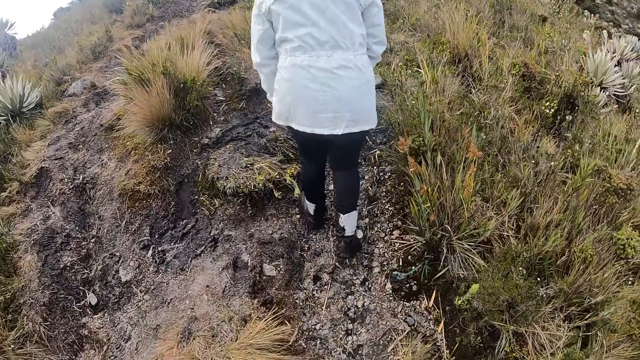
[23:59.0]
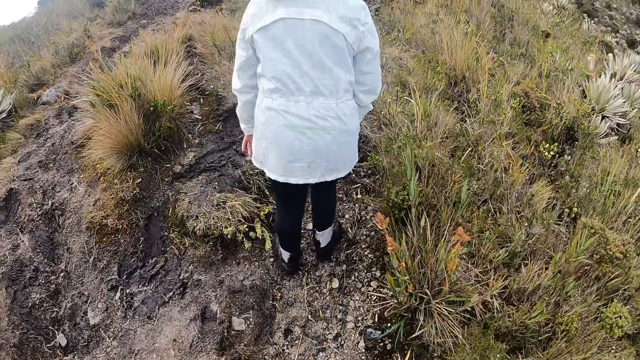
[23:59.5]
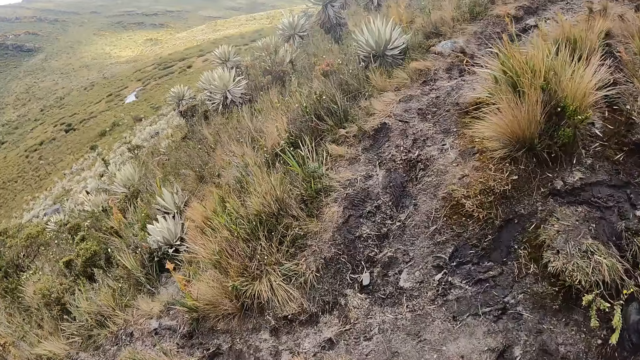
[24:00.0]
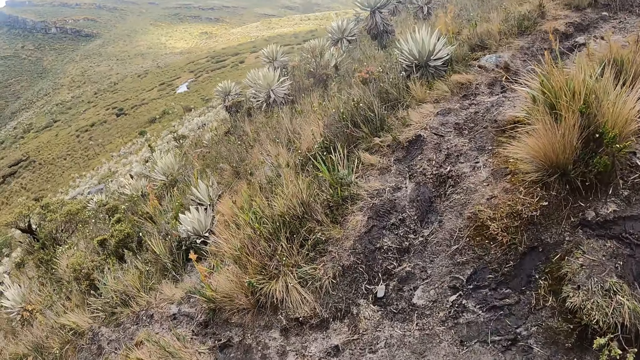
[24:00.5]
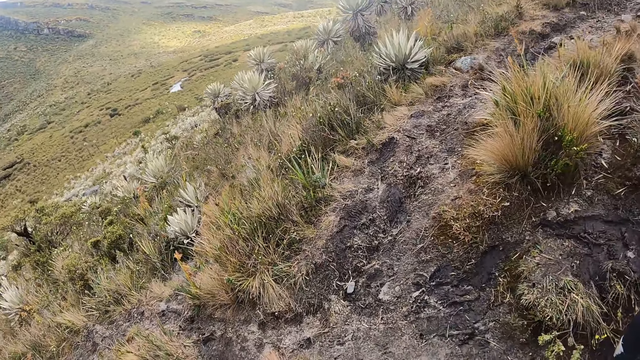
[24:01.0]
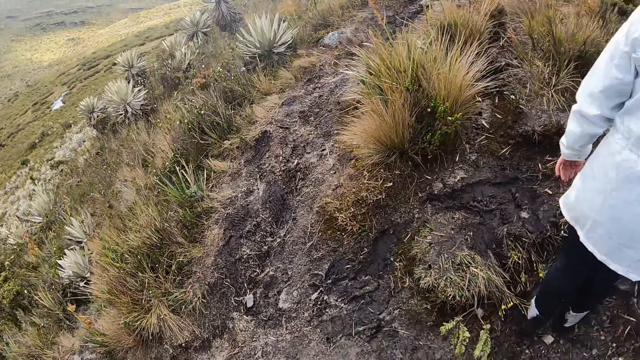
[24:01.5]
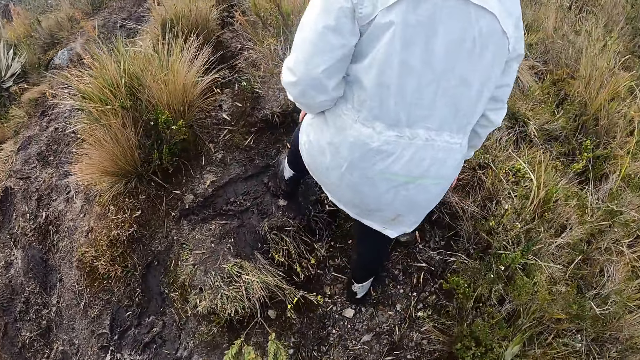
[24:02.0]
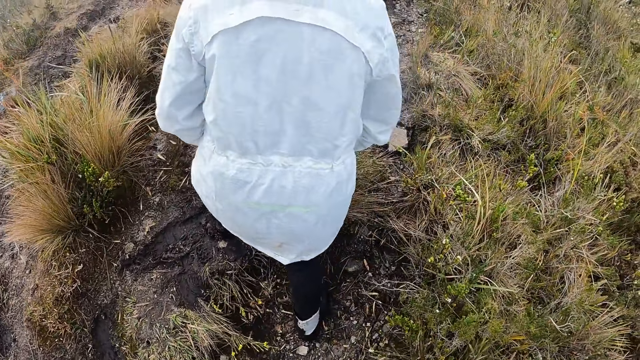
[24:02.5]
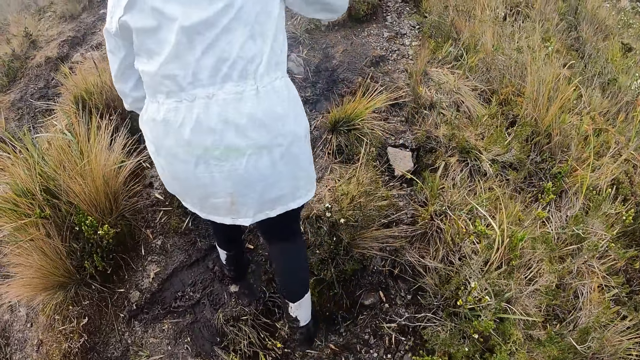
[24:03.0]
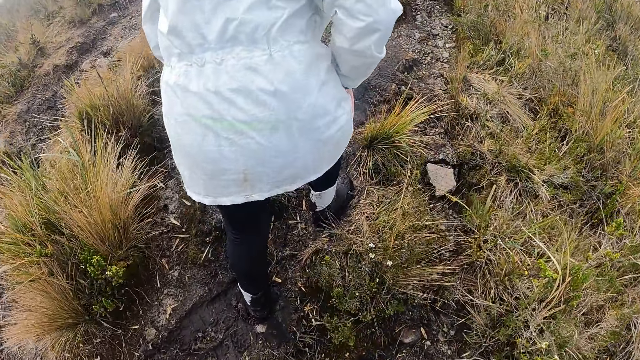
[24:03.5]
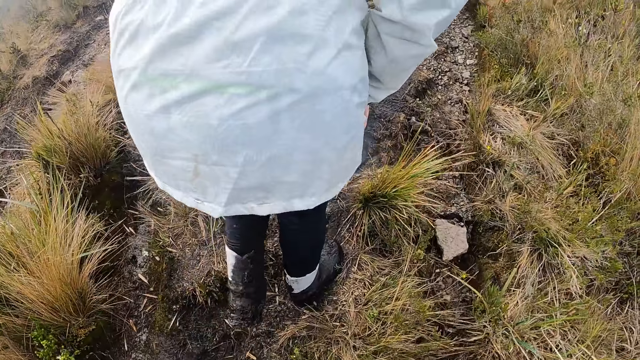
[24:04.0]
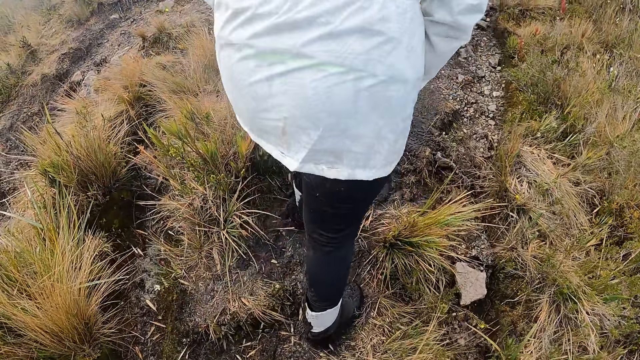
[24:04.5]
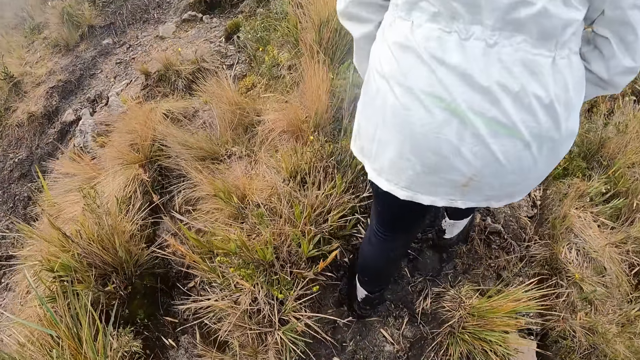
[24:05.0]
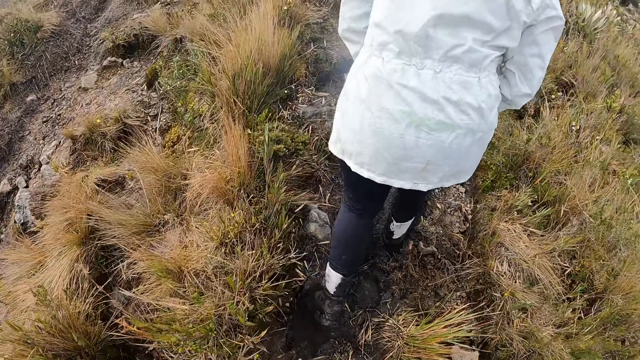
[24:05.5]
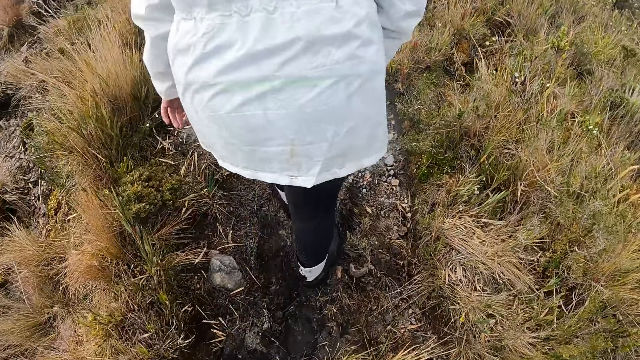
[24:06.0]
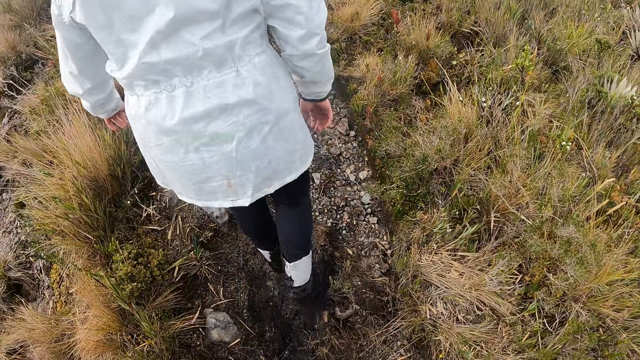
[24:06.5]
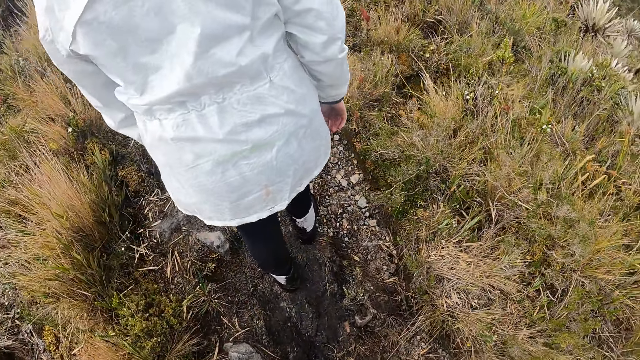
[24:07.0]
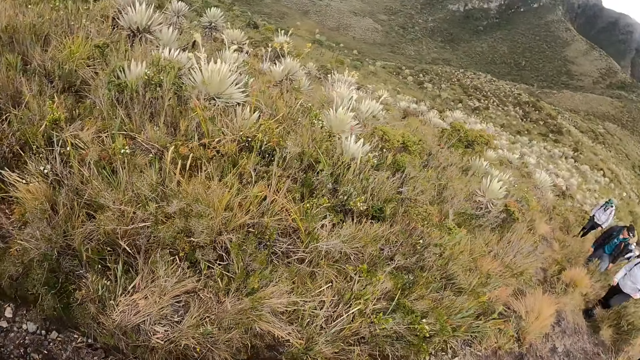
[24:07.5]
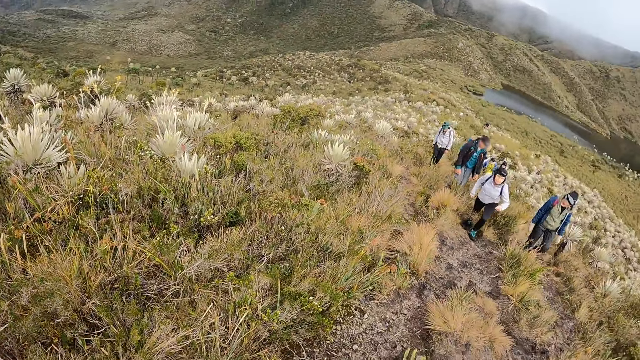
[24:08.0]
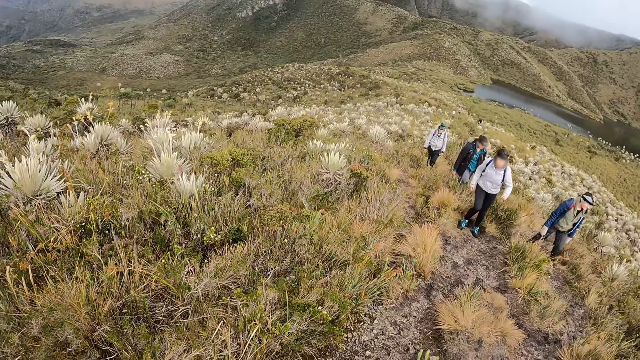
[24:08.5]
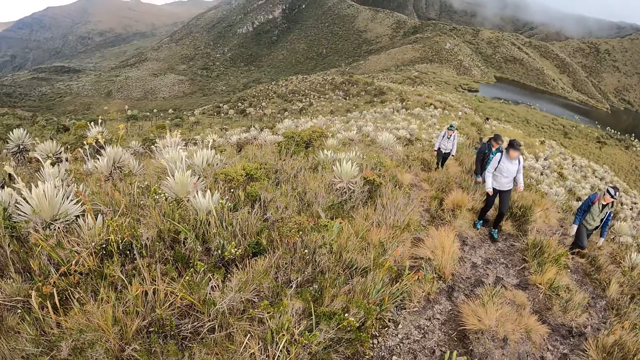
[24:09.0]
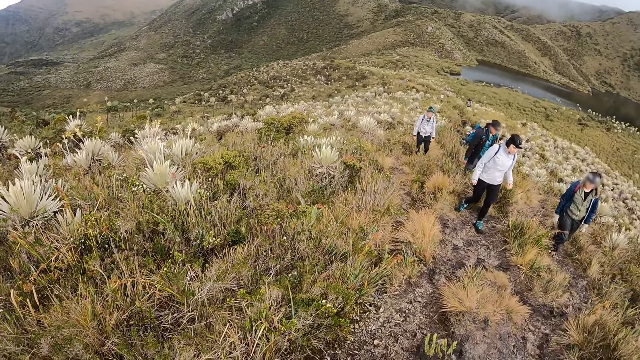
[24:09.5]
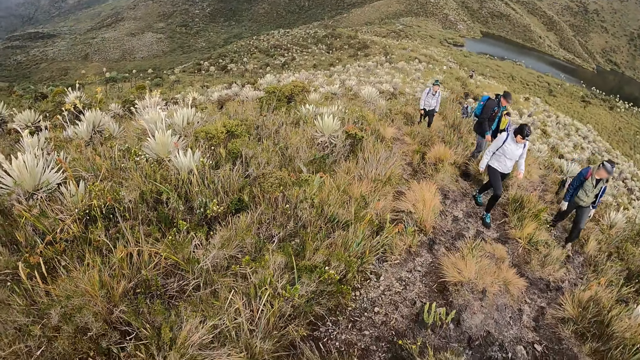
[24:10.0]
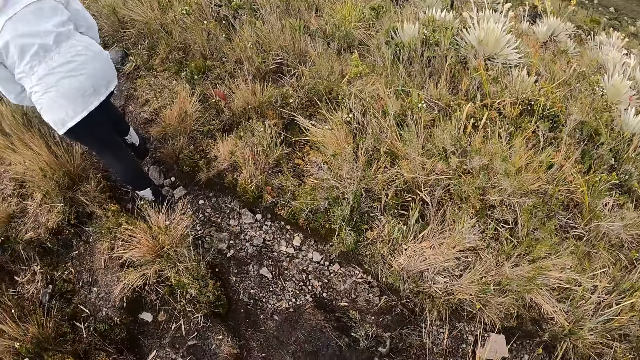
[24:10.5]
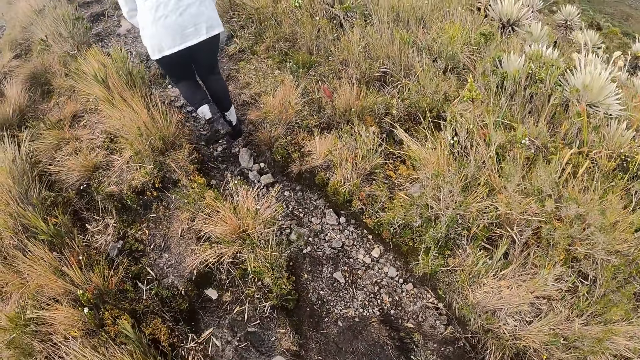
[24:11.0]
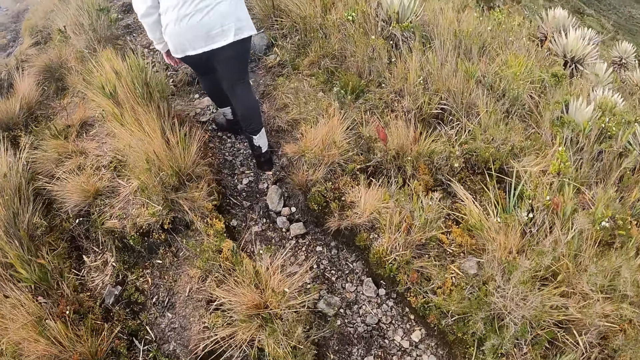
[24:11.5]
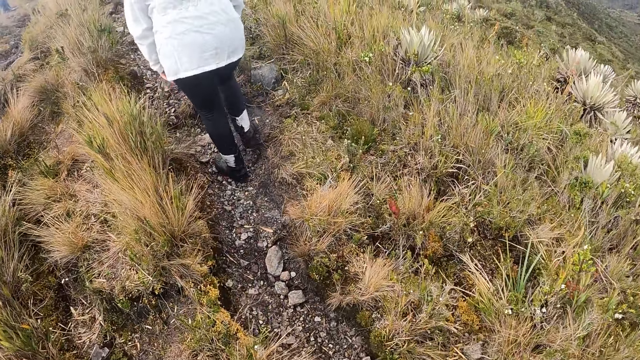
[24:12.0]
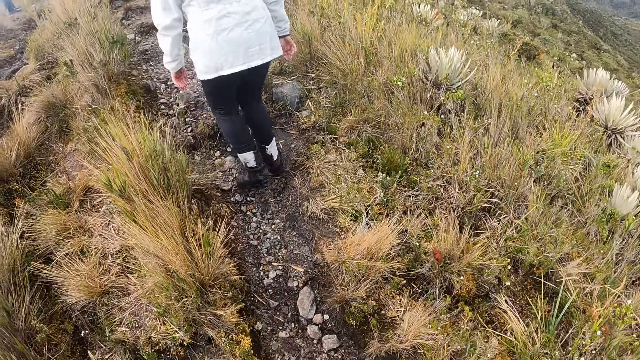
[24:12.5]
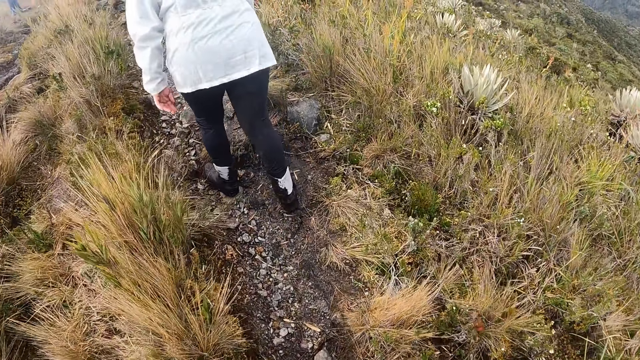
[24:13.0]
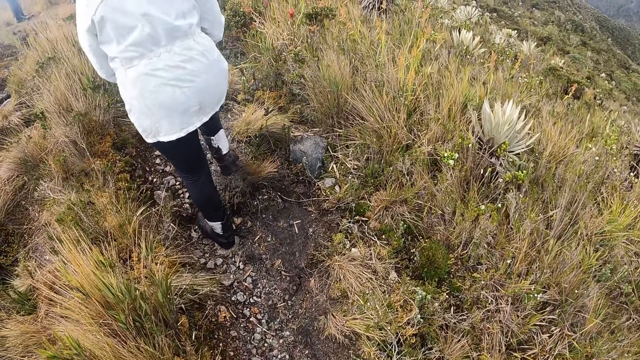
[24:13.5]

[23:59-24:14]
The camera wearer looks around. They walk in the area. They look around. They walk in the area.

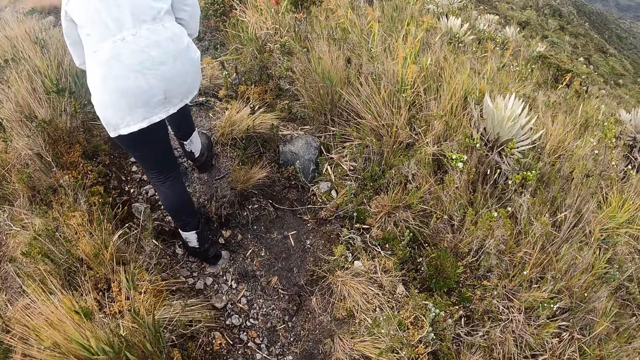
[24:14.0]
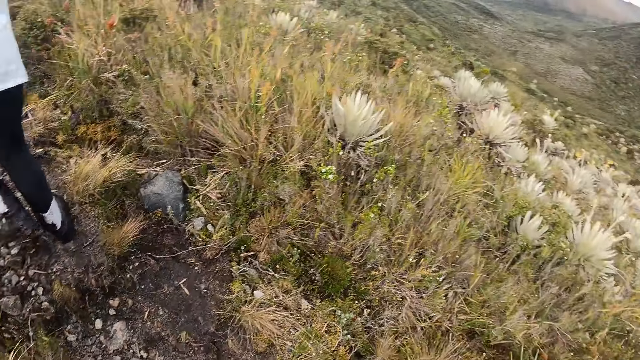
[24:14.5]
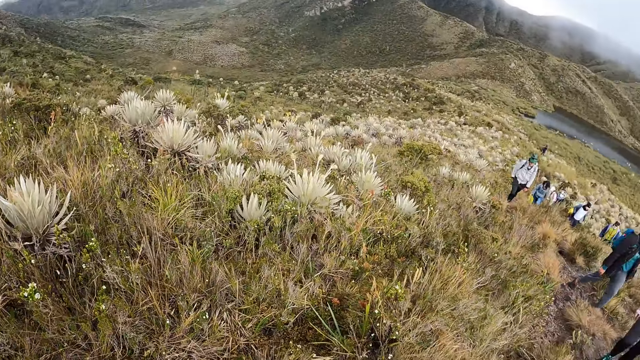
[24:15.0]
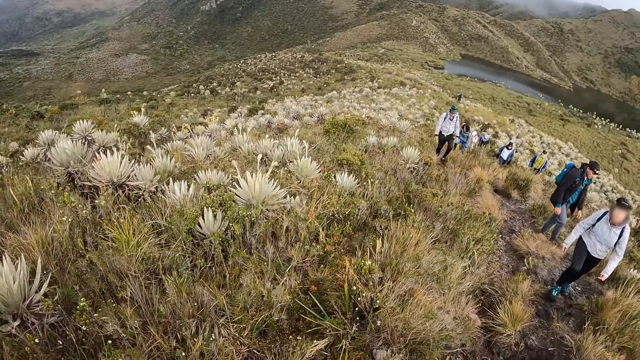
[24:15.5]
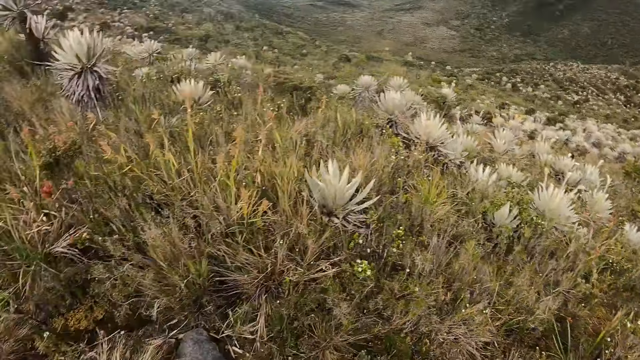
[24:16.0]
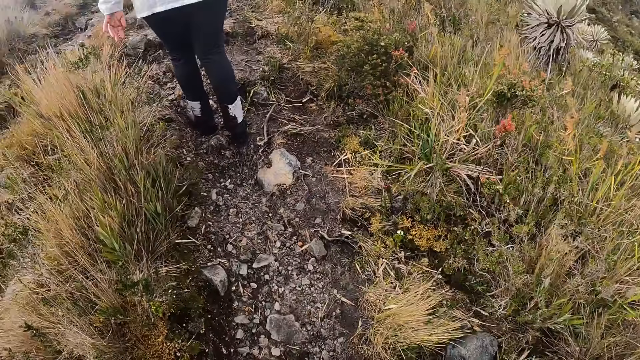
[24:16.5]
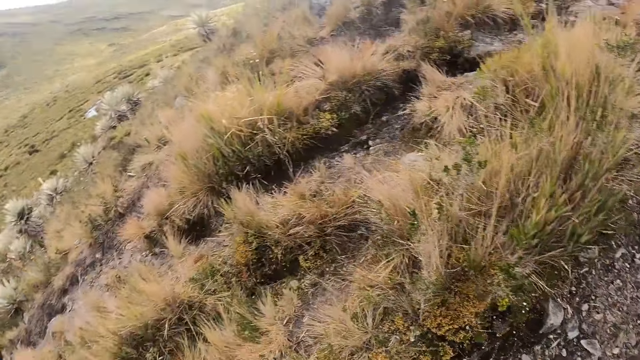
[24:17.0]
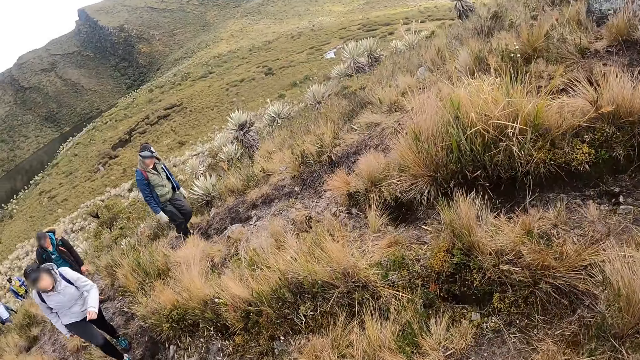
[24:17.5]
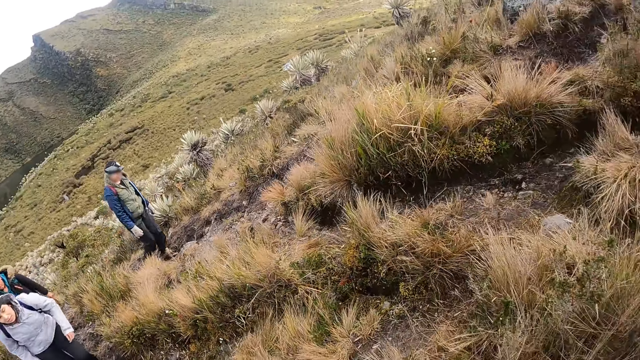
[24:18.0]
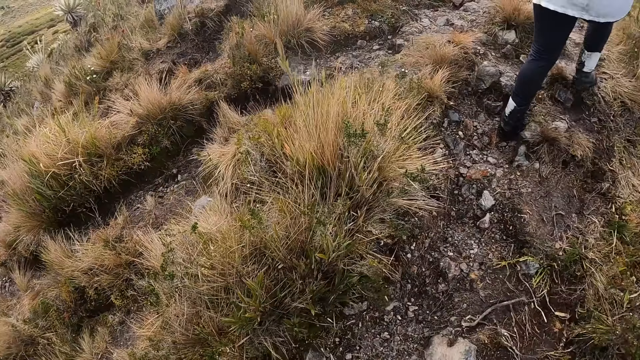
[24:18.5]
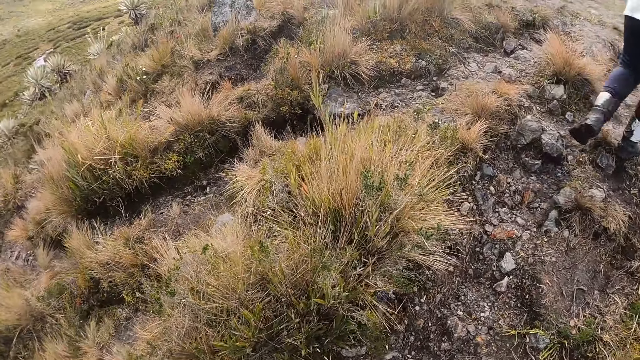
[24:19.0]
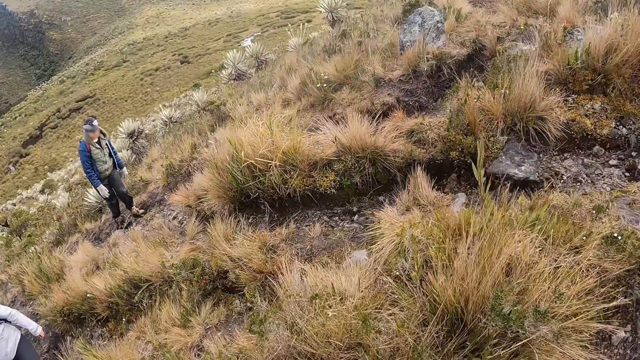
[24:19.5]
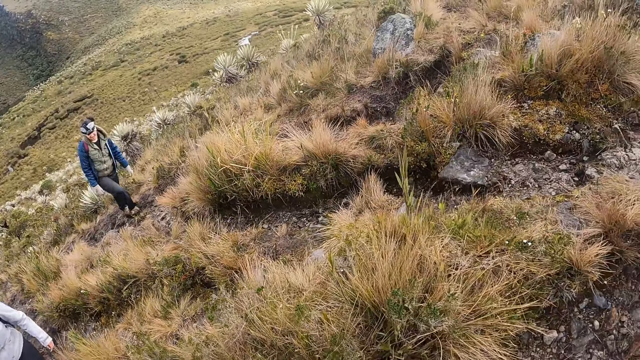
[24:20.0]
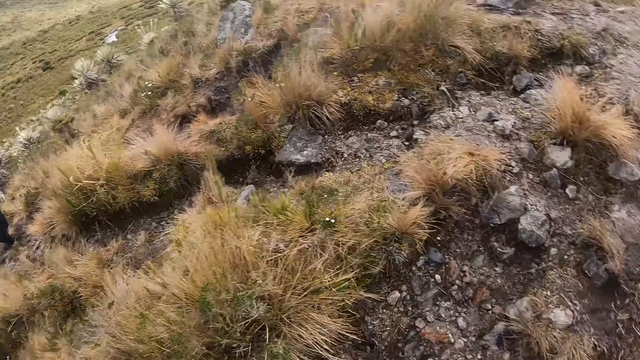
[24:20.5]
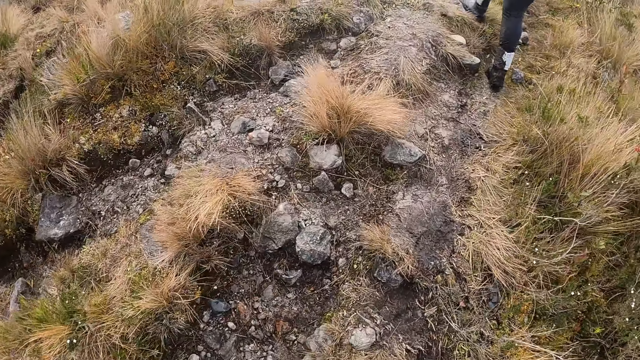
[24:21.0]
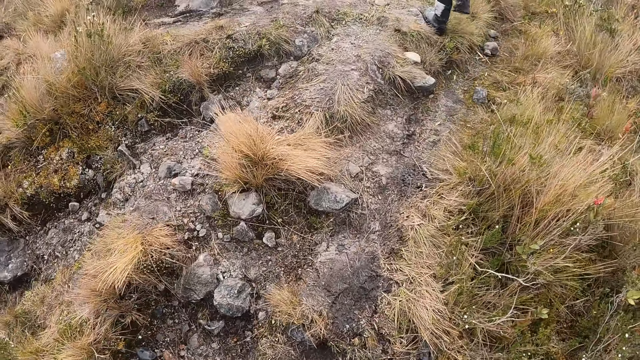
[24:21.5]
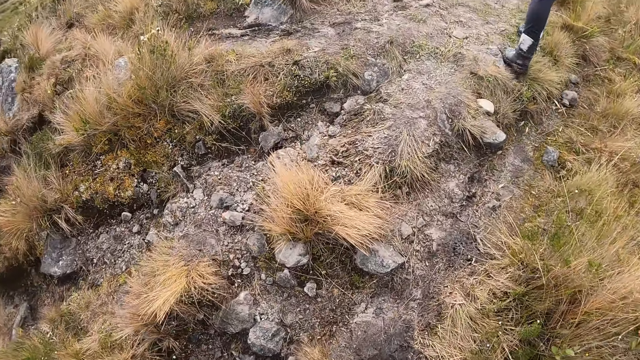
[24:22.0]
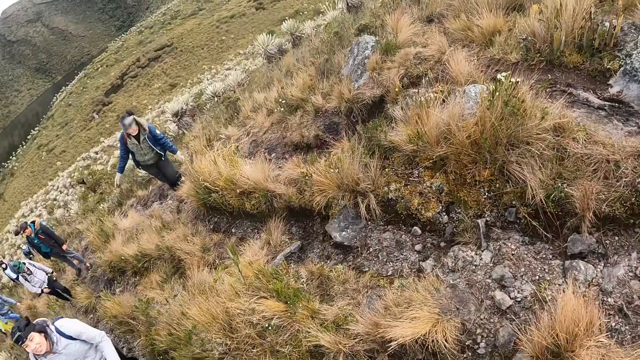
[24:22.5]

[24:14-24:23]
The camera wearer looks around. They walk in the area.
